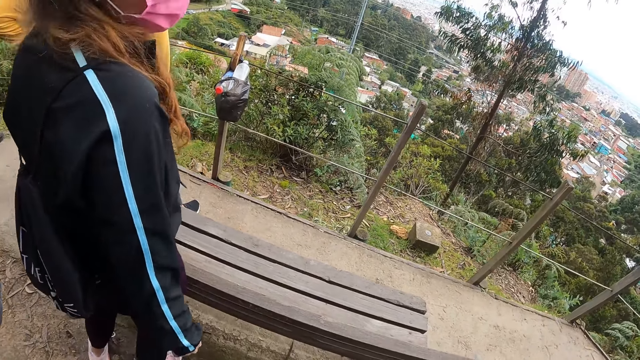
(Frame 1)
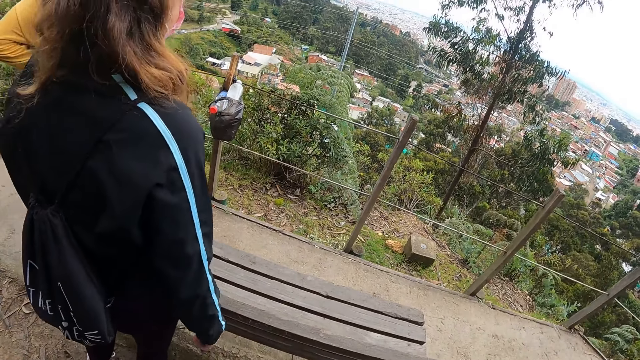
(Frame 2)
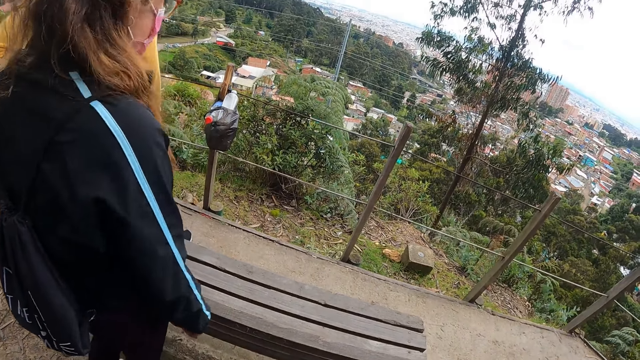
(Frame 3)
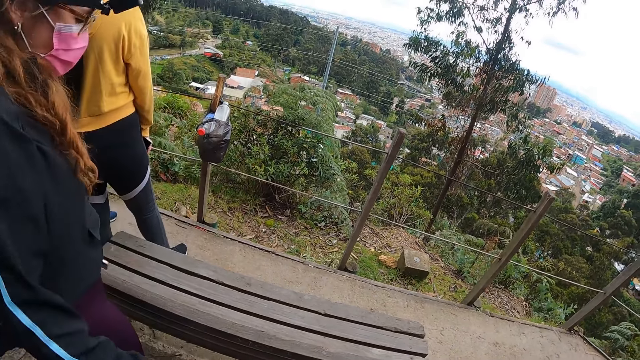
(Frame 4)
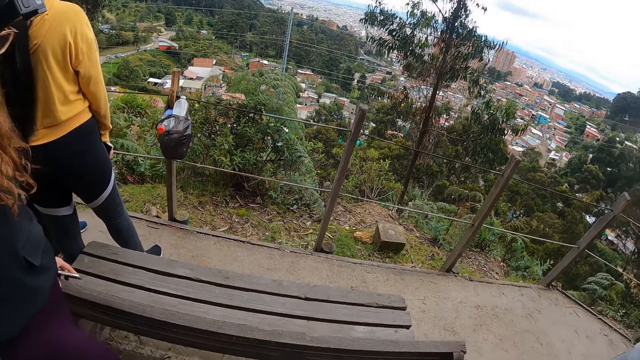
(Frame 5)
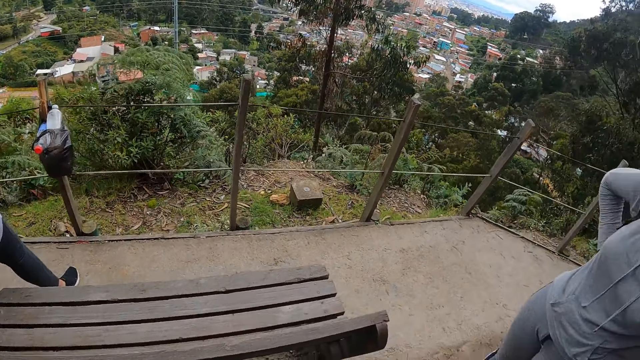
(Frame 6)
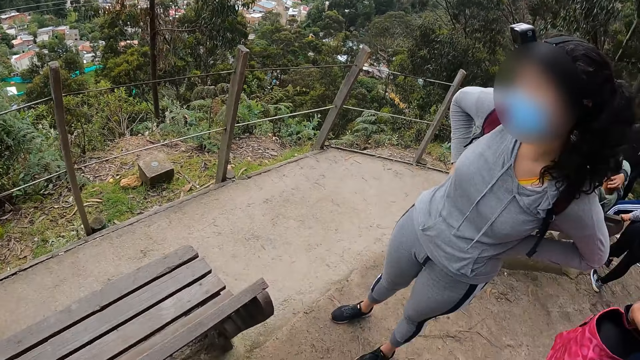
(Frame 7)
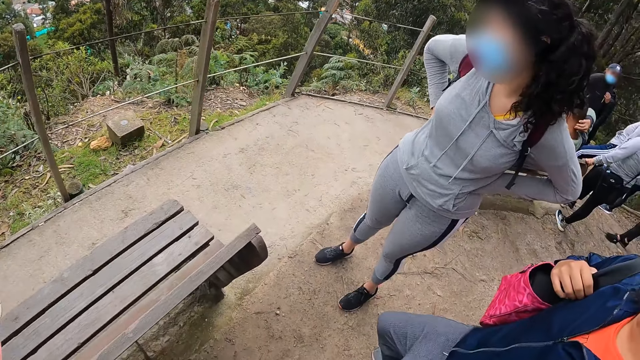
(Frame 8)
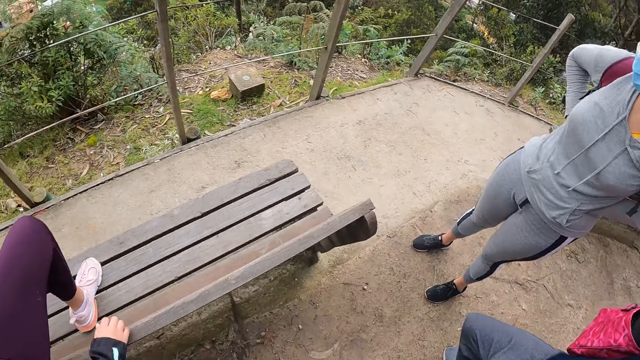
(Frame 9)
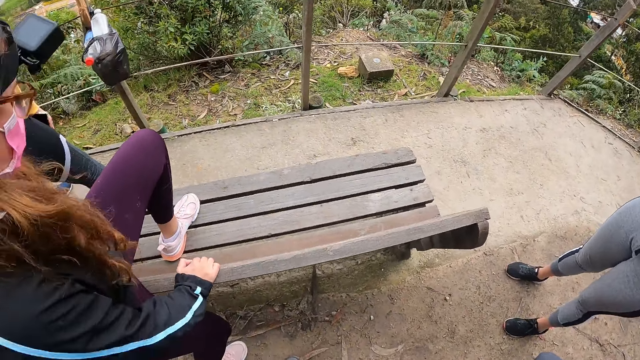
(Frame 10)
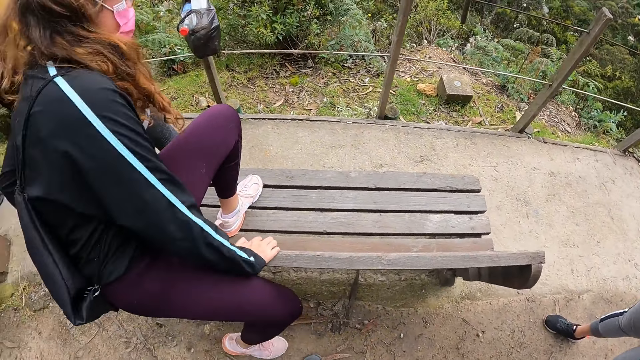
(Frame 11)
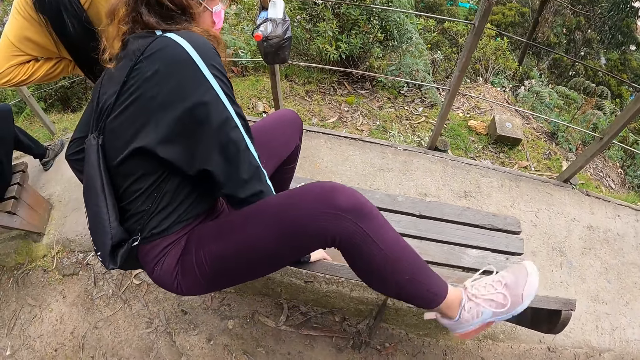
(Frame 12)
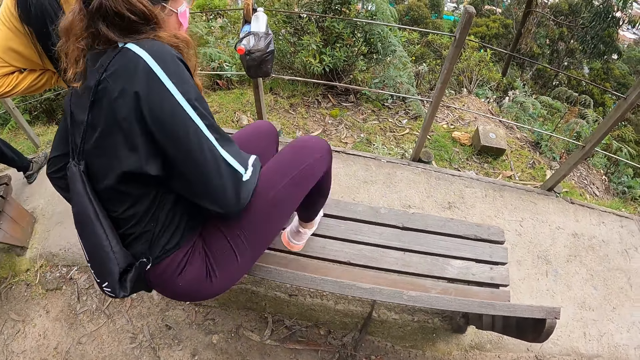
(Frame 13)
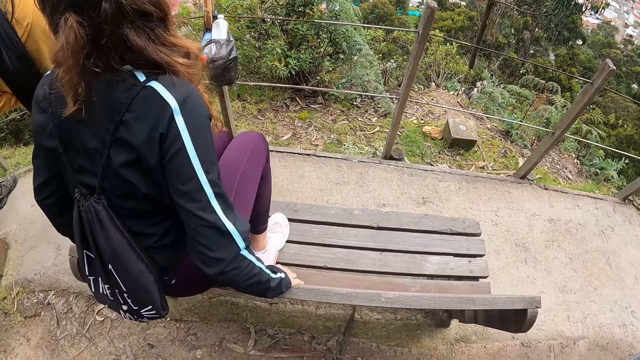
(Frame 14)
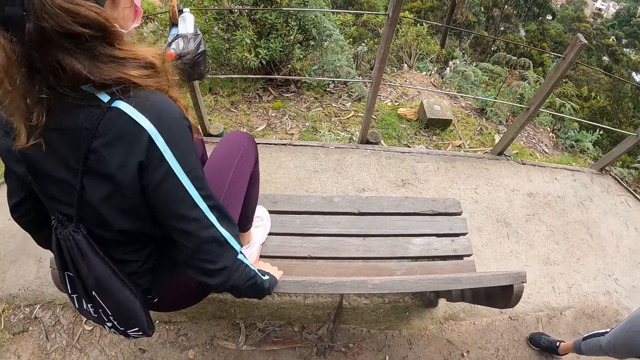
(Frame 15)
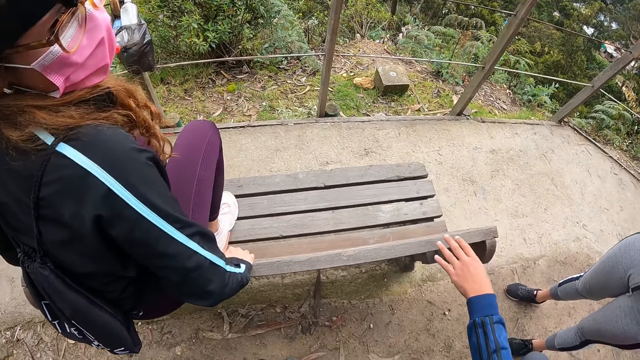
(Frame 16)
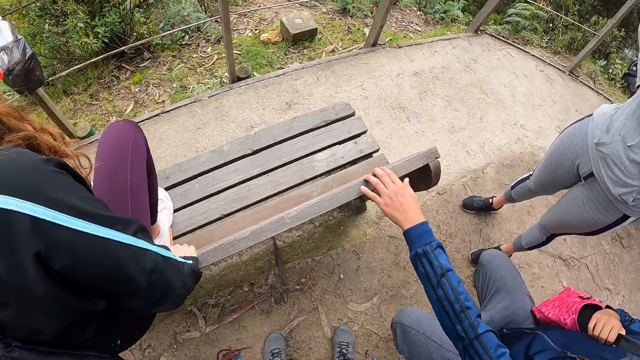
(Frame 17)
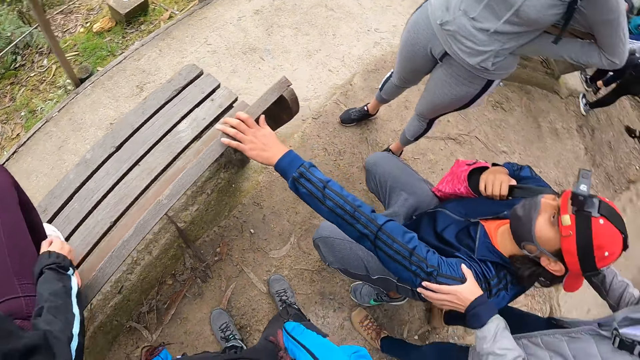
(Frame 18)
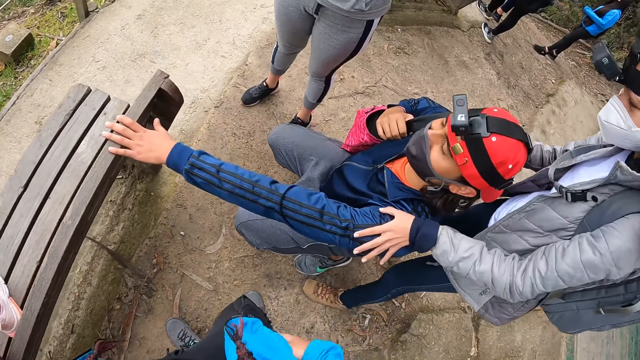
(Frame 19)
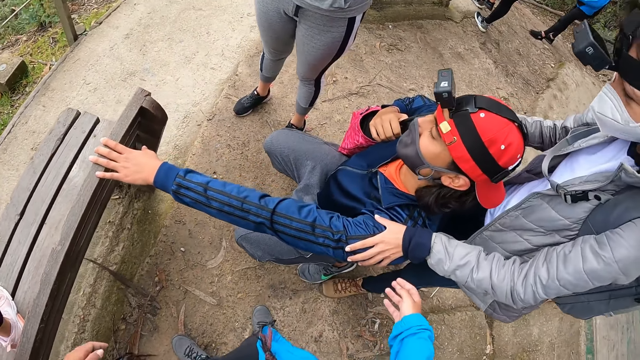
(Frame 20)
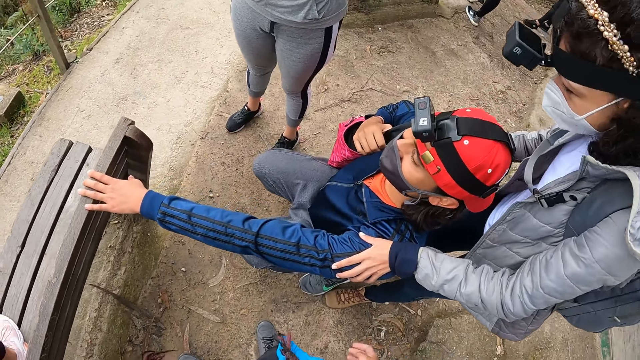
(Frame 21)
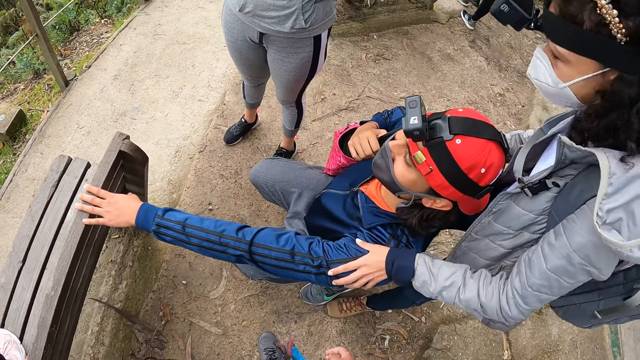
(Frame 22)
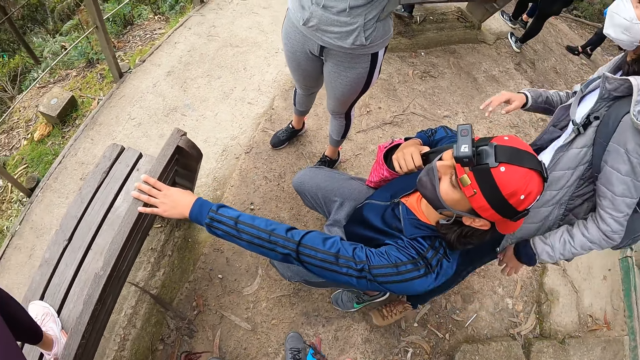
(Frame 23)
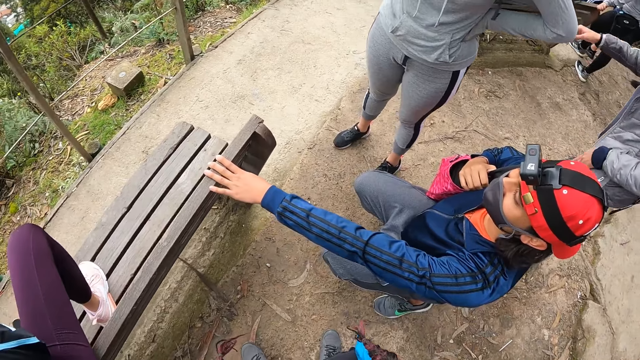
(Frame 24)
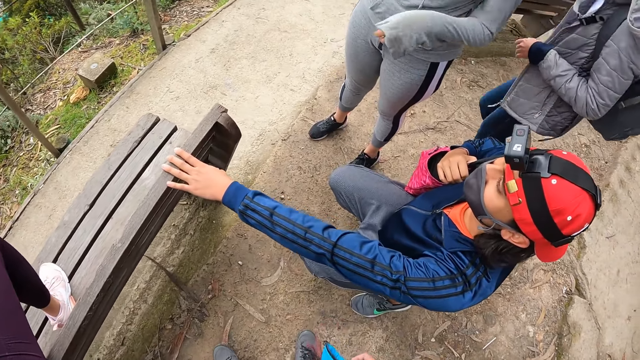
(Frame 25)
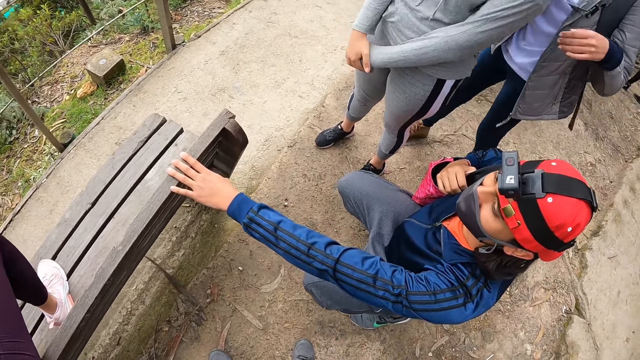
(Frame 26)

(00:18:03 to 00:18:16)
A woman sits on a chair. The lady climbs on a bench. The lady interacts with a man and interacts with another woman.

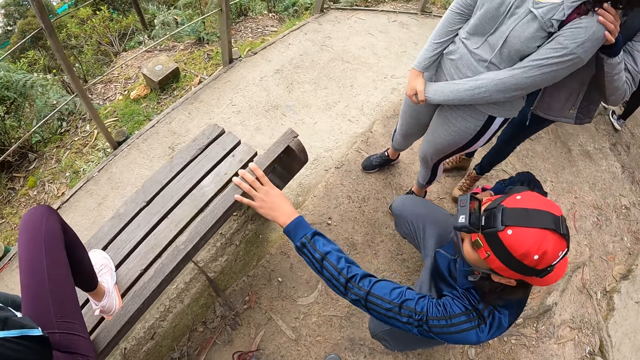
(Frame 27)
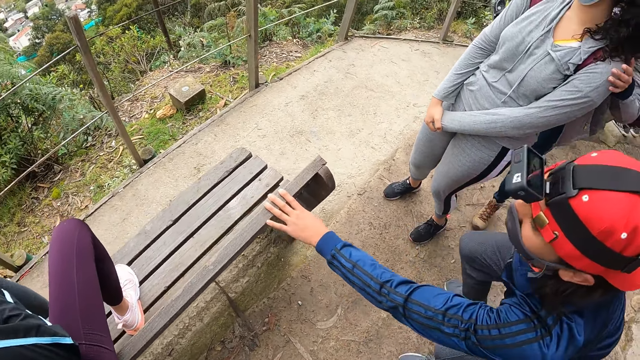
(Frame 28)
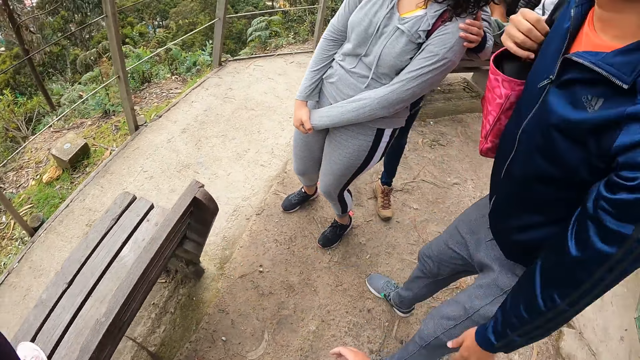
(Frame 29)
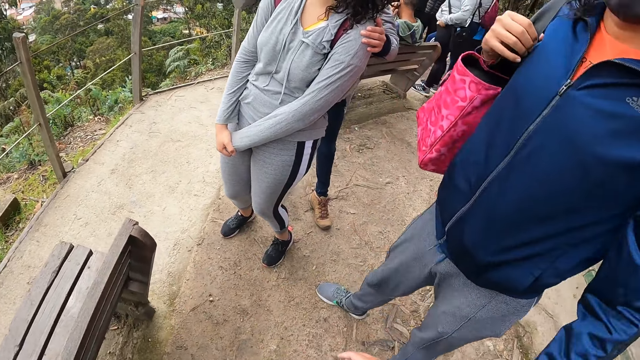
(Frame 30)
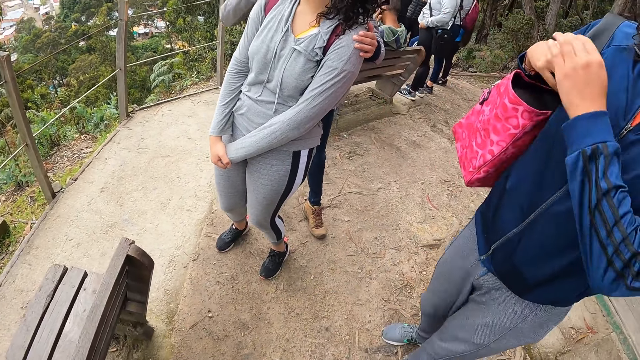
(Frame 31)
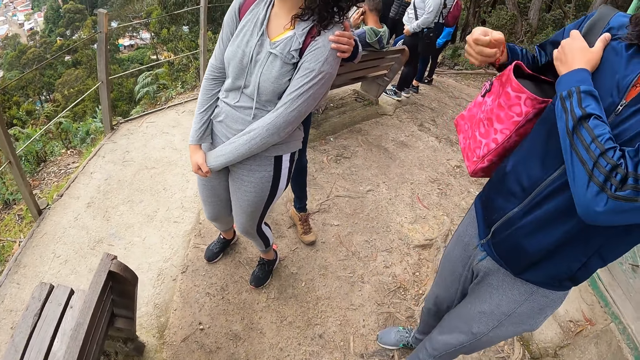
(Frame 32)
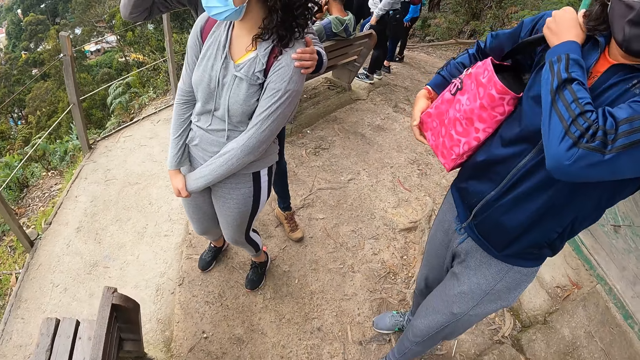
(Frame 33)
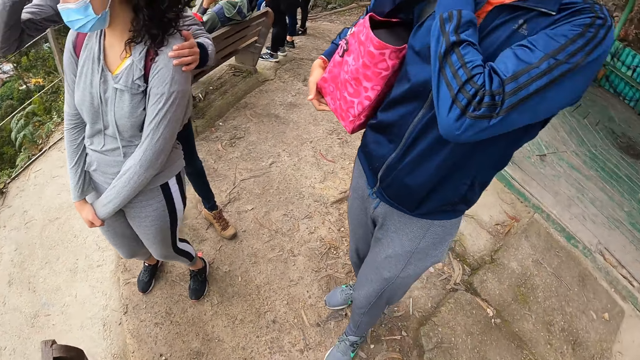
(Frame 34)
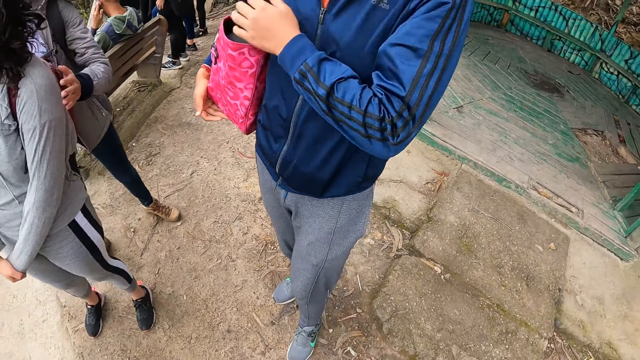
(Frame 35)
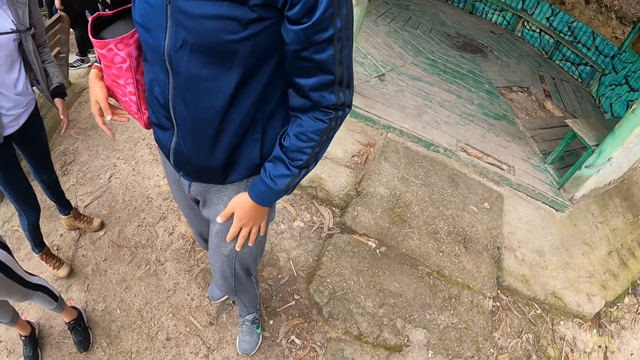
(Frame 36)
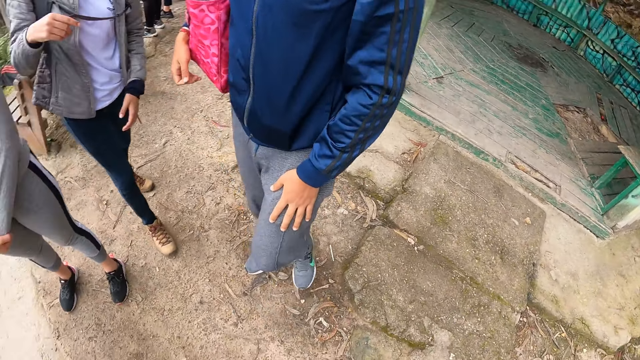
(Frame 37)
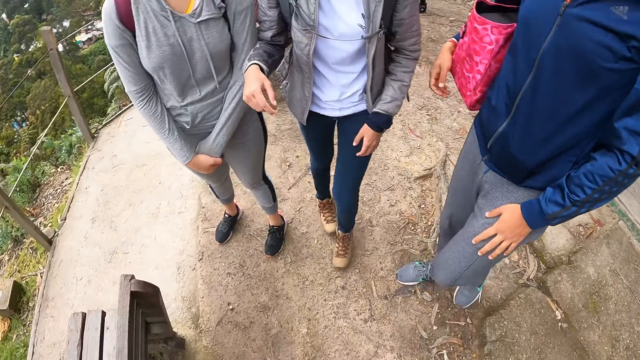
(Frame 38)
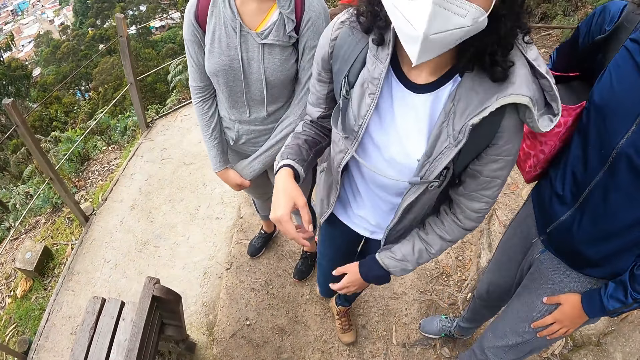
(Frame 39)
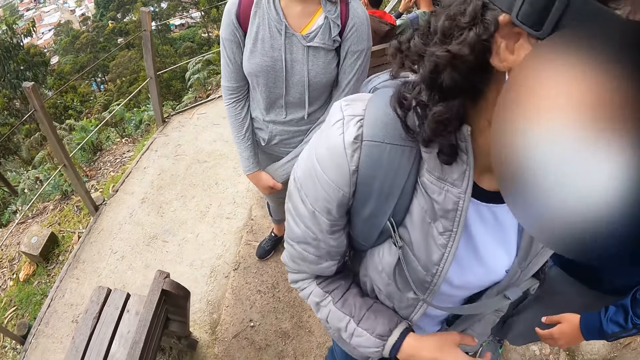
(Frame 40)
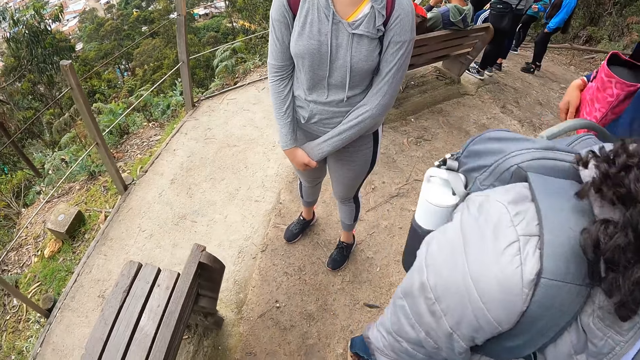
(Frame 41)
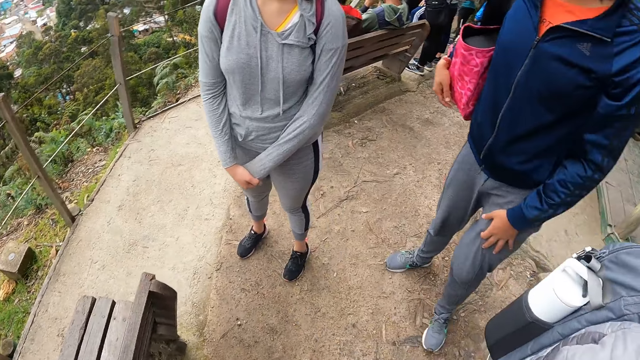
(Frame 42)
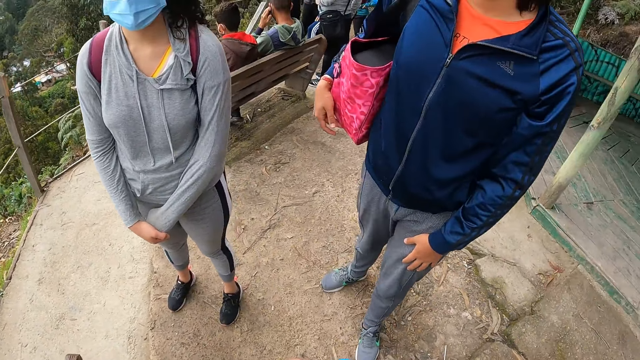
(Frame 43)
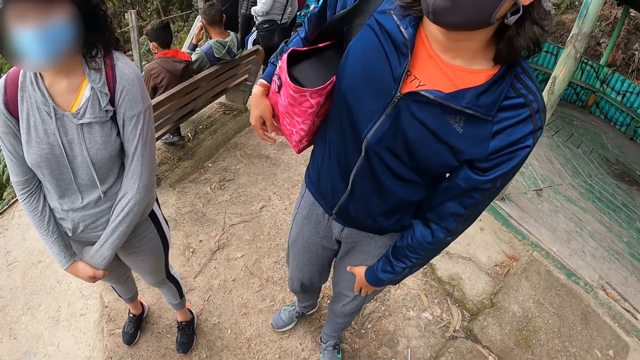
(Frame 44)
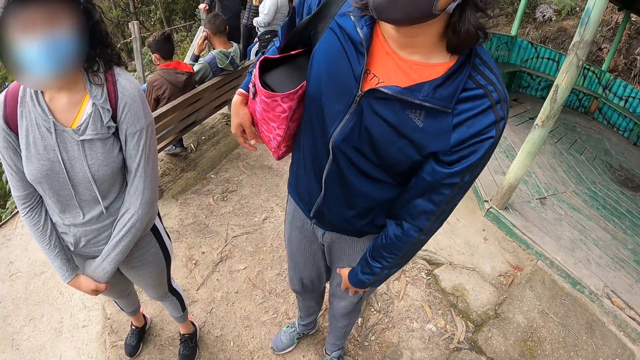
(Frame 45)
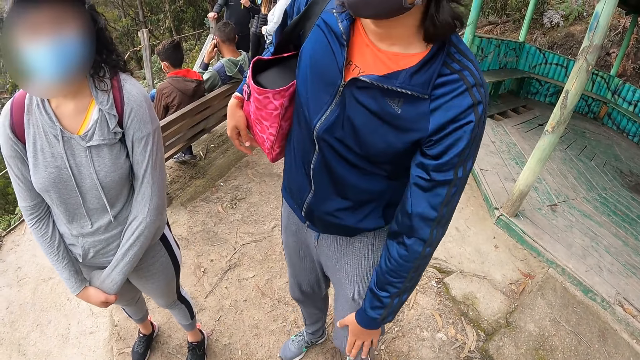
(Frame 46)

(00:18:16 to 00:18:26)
The camera wearer looks around the gazebo.
